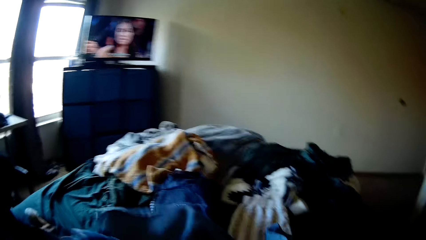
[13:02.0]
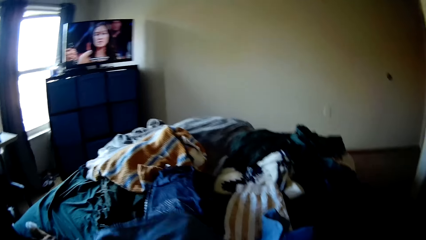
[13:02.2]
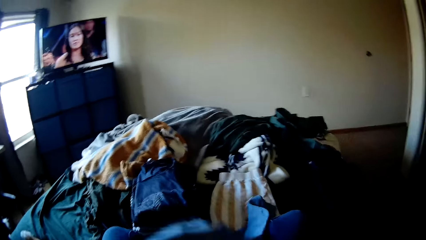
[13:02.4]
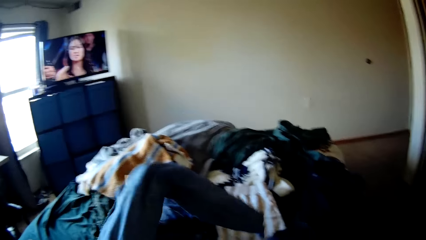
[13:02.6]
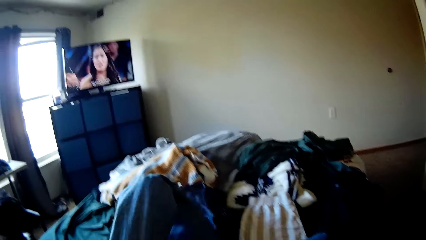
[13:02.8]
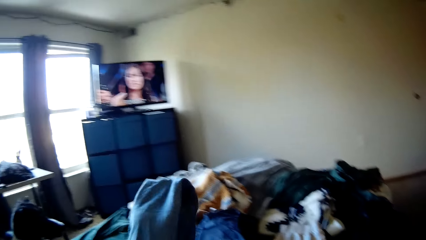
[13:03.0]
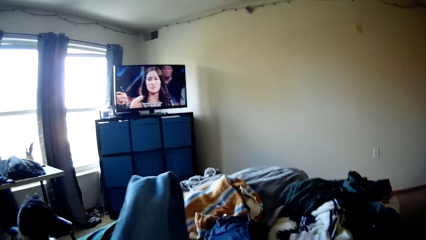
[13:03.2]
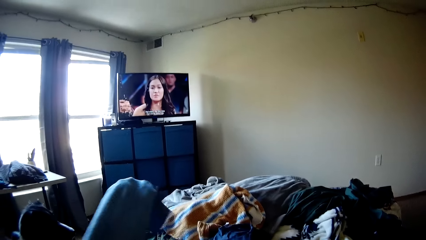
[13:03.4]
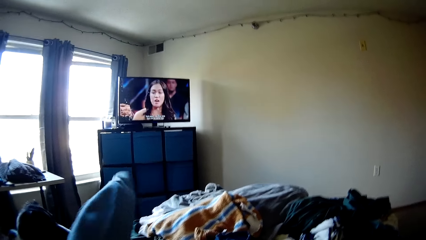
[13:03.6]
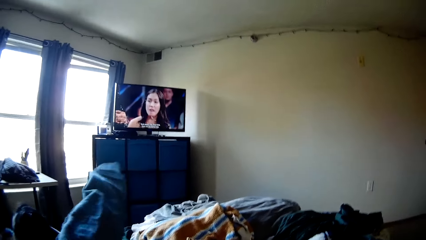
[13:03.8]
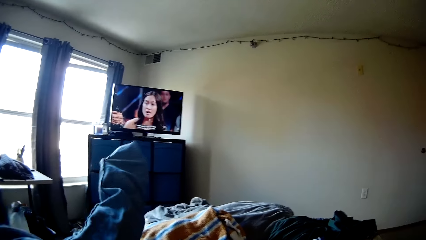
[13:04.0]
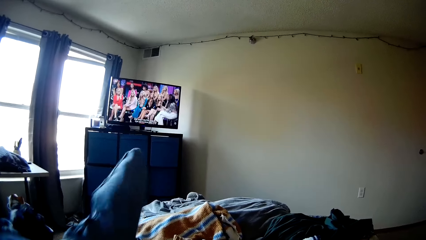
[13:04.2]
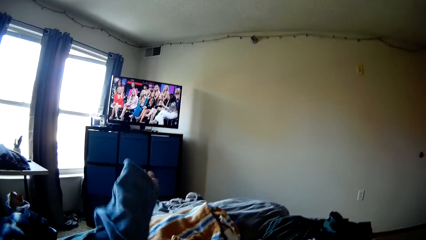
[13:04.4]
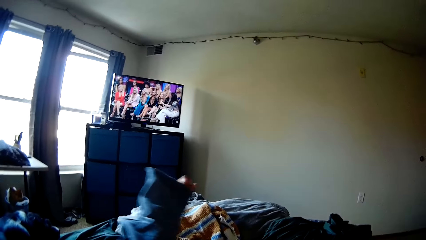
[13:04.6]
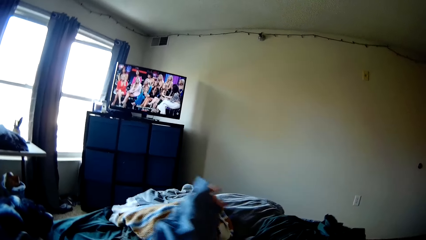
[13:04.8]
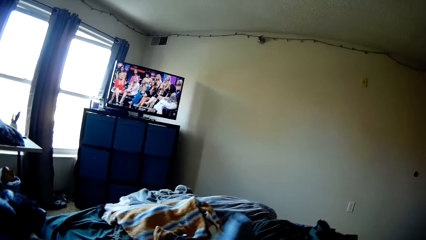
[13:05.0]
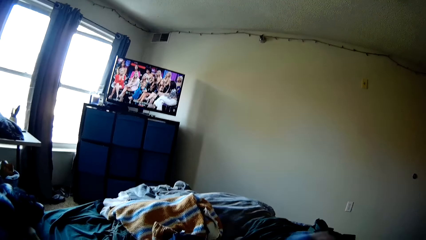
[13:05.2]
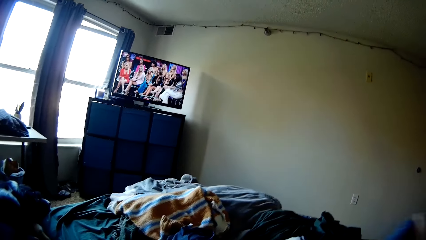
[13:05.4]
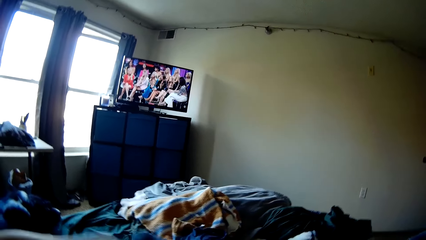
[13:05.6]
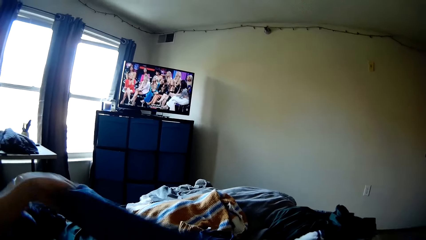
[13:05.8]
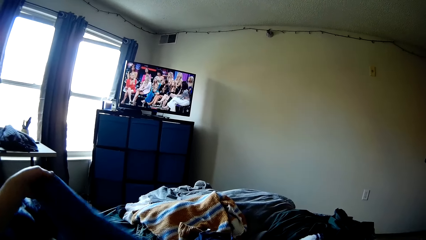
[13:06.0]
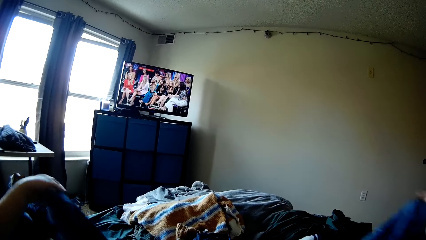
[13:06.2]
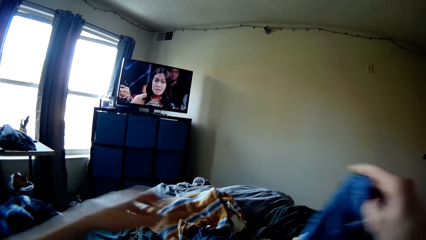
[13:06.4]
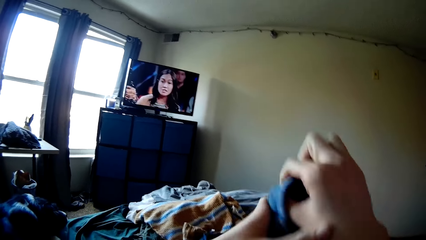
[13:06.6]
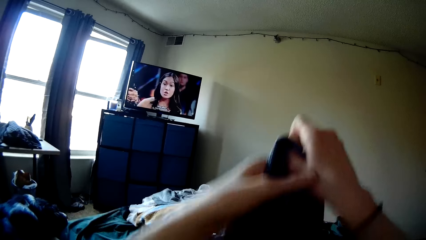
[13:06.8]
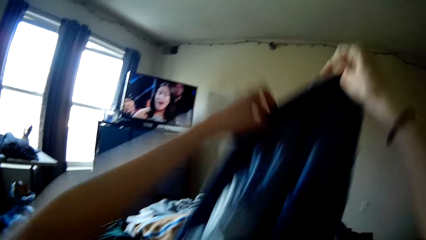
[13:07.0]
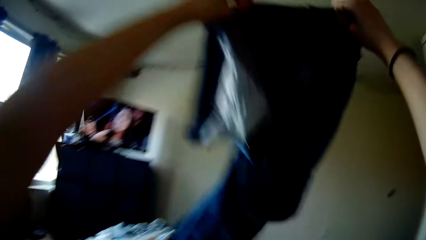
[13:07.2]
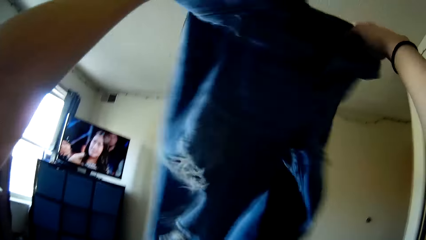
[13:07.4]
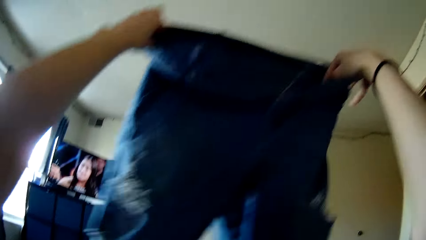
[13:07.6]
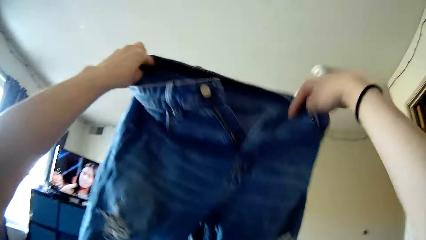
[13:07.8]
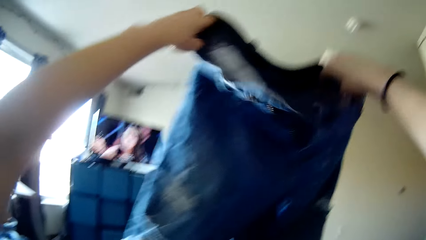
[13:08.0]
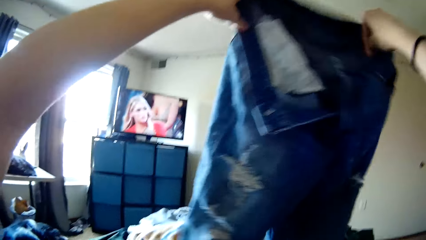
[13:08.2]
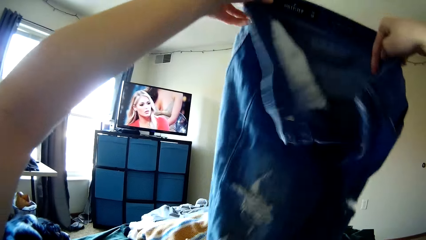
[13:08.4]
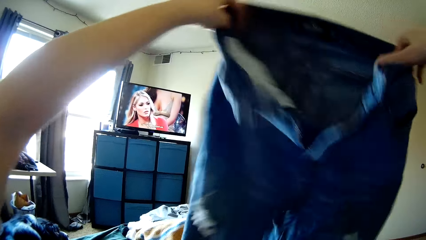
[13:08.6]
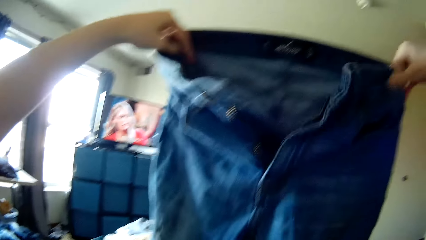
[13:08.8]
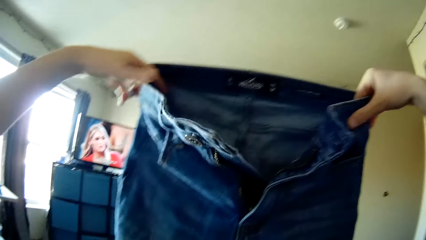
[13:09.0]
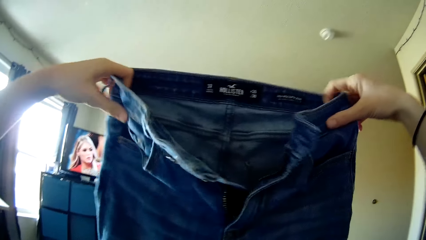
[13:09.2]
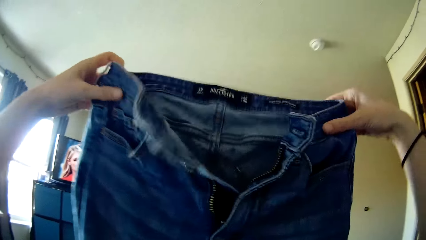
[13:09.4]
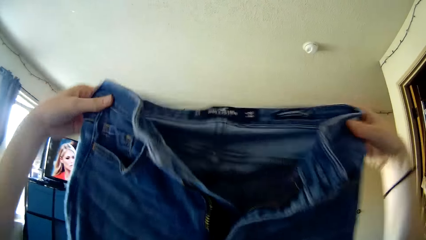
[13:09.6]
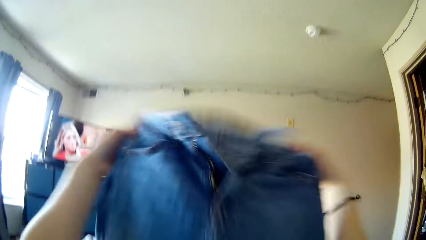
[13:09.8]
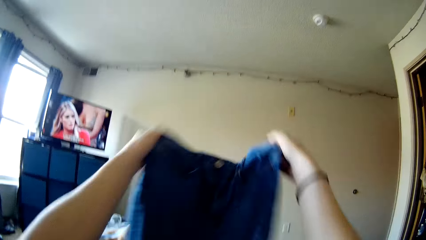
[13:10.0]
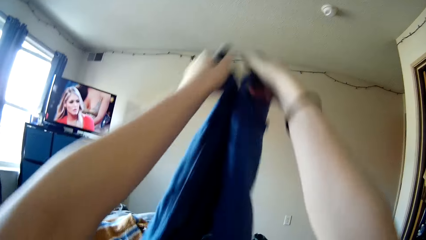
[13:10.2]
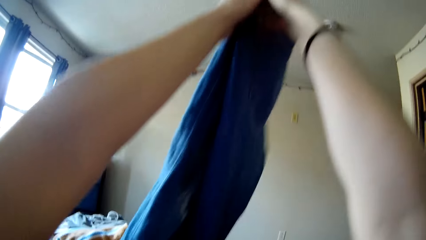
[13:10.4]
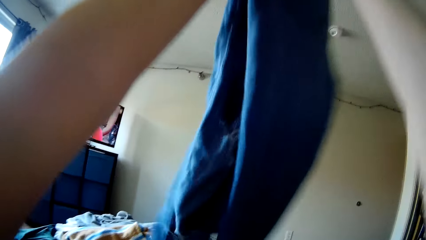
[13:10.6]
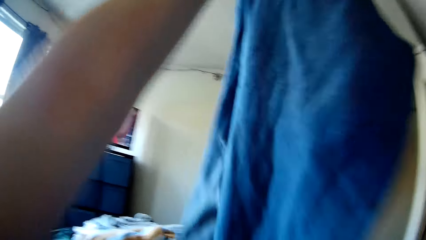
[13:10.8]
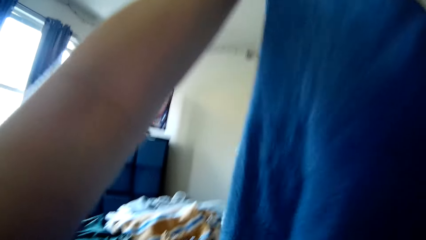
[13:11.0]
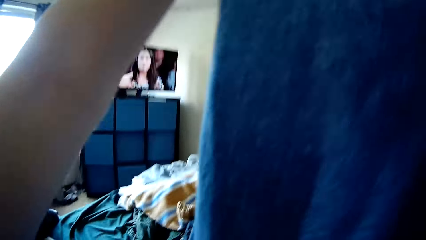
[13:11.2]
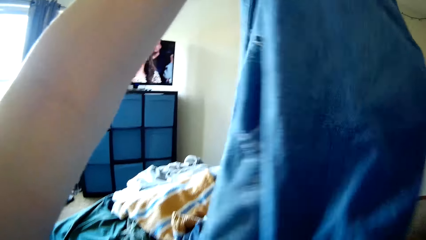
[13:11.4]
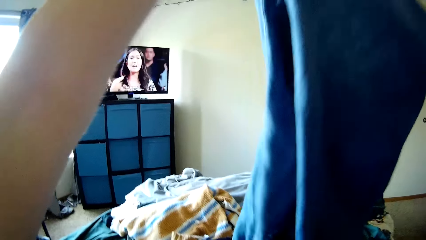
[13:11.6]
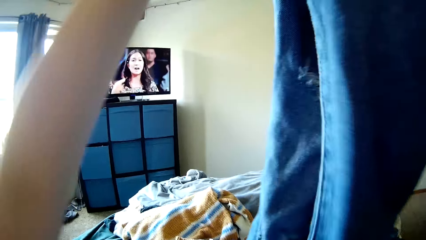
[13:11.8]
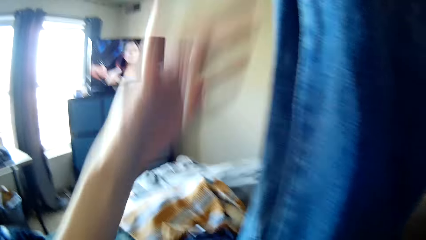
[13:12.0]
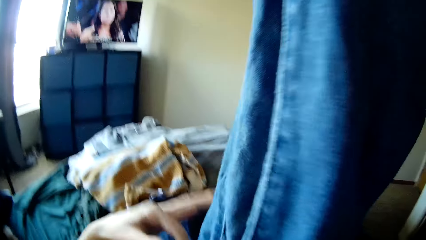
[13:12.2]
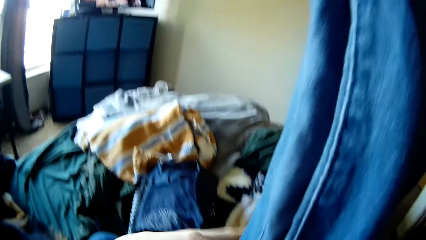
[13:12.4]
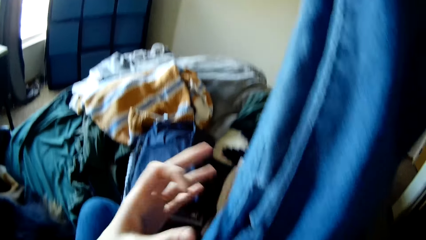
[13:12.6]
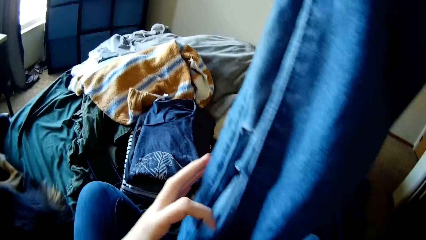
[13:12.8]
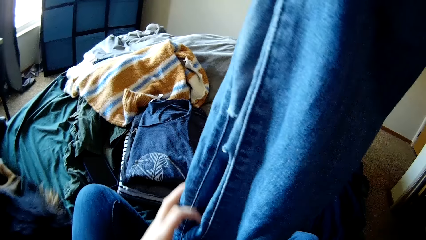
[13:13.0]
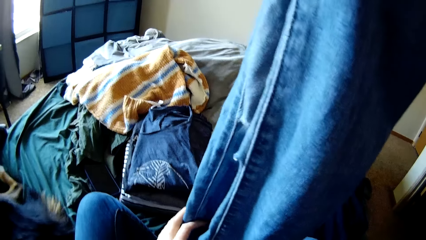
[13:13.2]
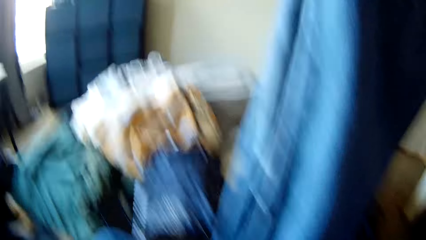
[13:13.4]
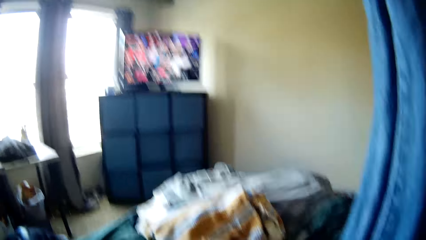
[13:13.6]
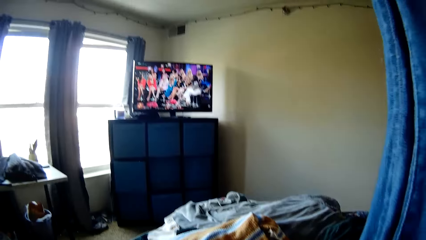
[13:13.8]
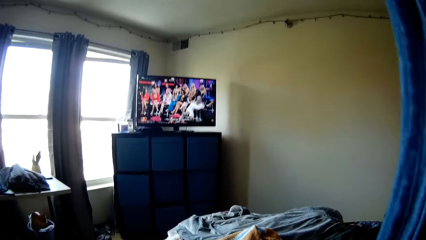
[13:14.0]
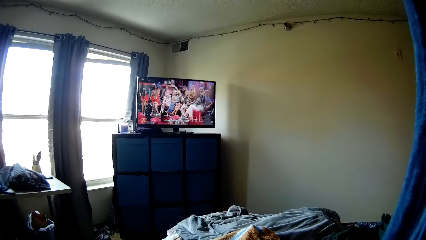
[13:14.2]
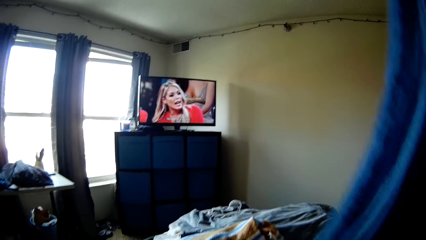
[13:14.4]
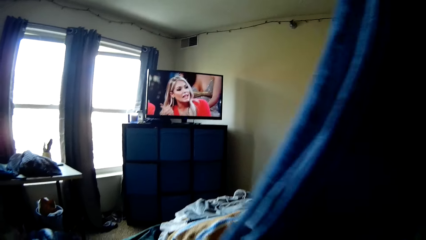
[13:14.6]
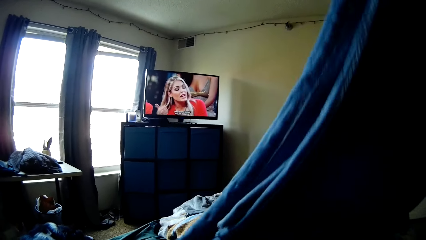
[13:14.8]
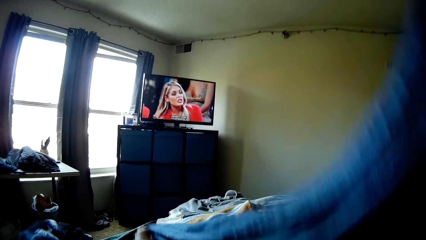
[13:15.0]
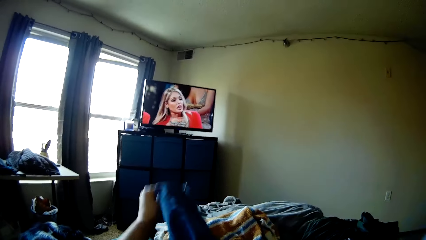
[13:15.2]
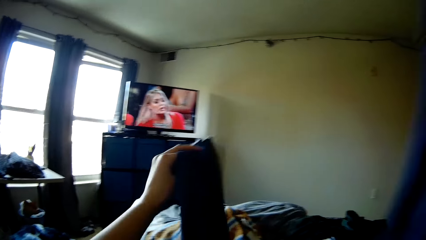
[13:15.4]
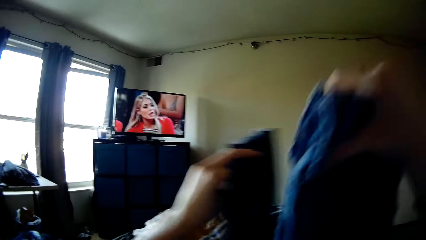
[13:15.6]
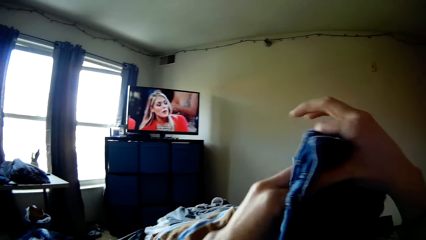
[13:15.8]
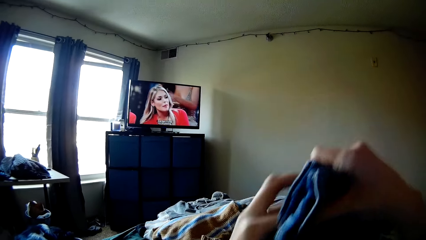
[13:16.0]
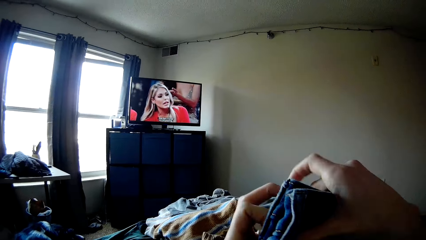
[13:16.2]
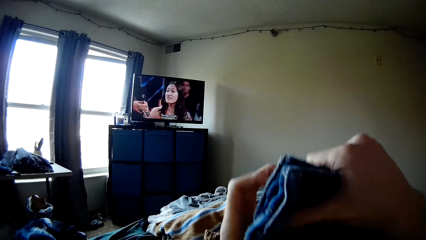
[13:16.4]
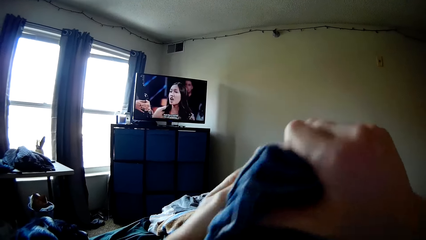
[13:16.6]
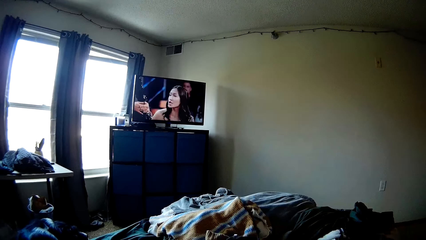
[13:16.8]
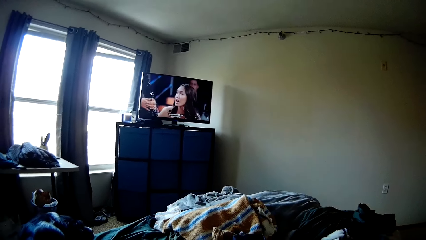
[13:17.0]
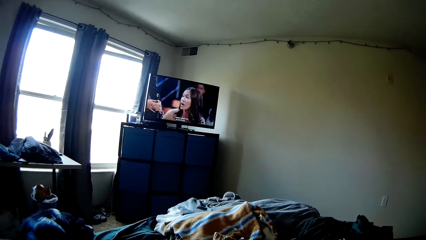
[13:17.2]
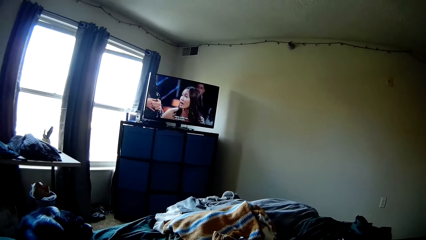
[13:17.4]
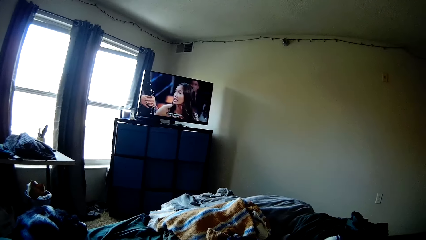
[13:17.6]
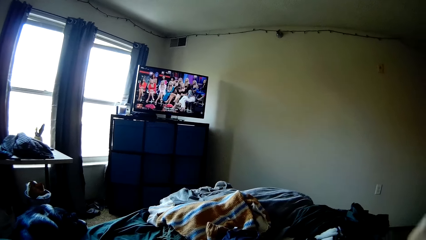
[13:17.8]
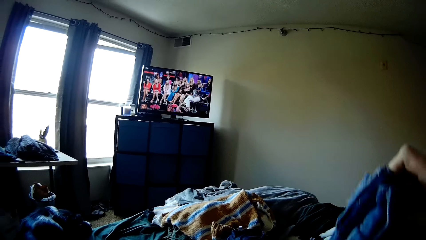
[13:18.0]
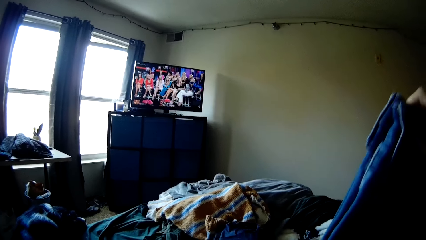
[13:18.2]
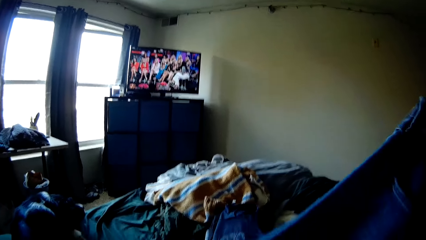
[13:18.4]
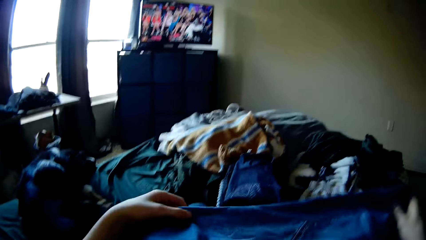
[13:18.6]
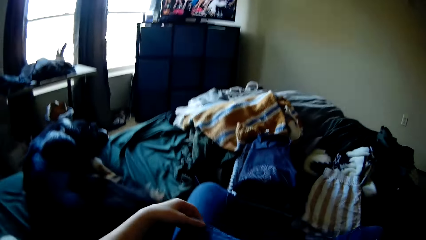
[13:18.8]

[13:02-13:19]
The camera wearer turns the cloth side. They lift the cloth. They fold the pair of jean trousers.
